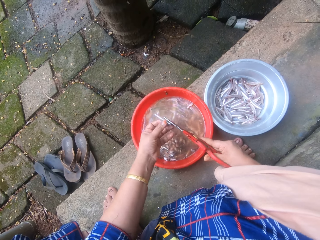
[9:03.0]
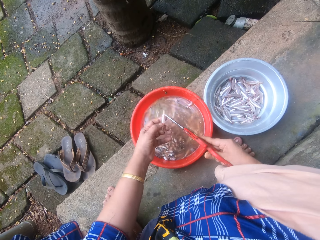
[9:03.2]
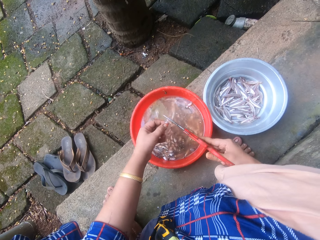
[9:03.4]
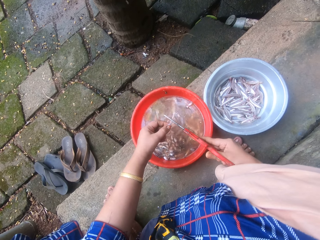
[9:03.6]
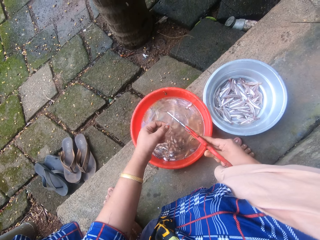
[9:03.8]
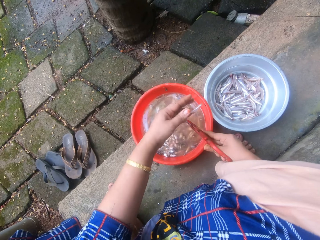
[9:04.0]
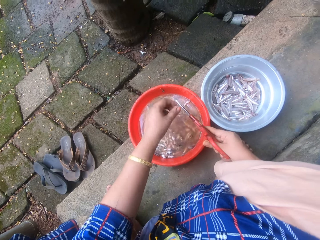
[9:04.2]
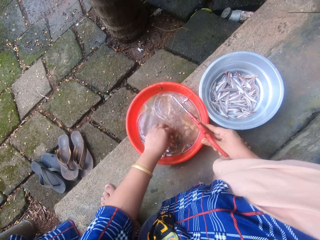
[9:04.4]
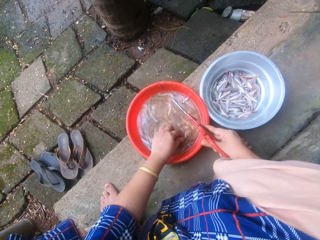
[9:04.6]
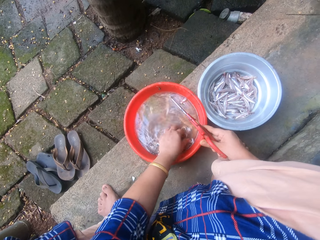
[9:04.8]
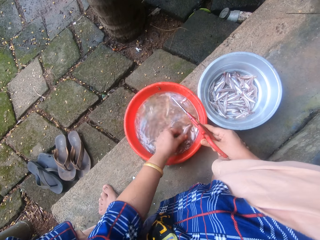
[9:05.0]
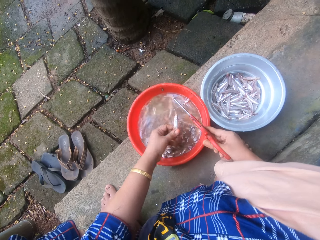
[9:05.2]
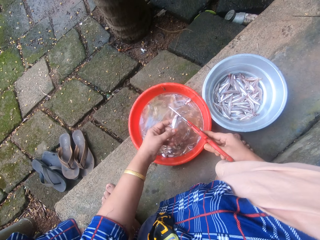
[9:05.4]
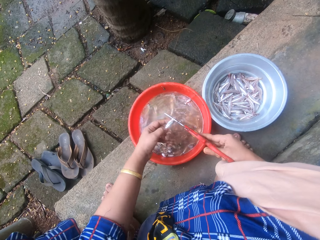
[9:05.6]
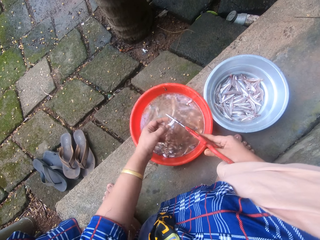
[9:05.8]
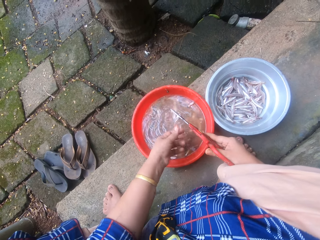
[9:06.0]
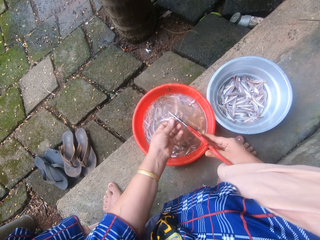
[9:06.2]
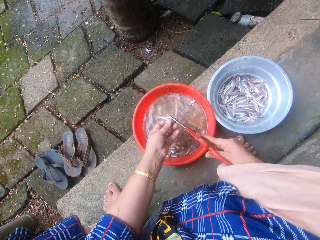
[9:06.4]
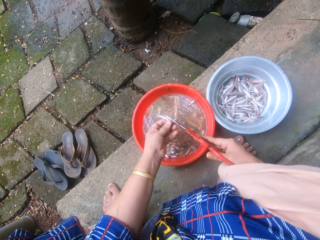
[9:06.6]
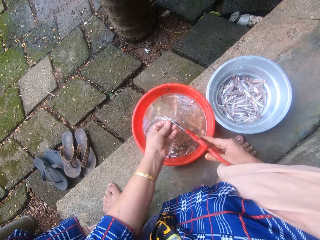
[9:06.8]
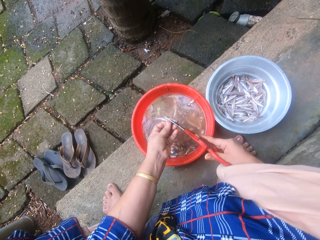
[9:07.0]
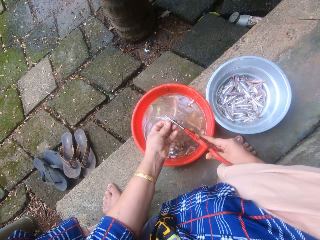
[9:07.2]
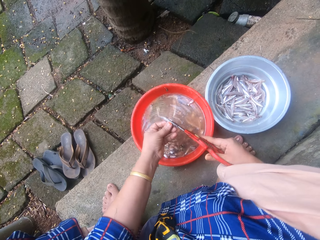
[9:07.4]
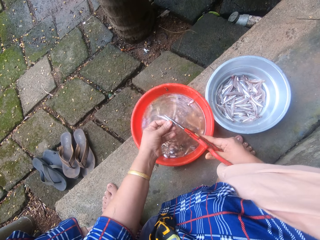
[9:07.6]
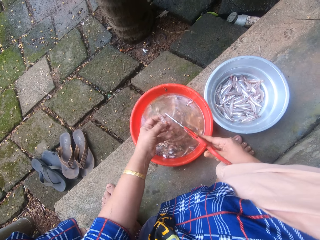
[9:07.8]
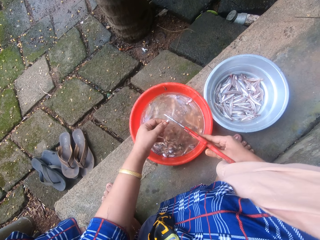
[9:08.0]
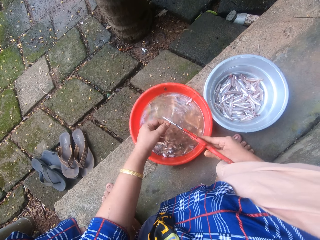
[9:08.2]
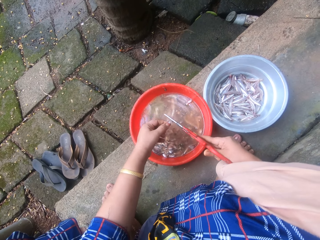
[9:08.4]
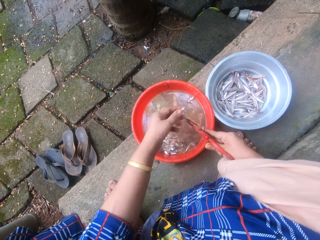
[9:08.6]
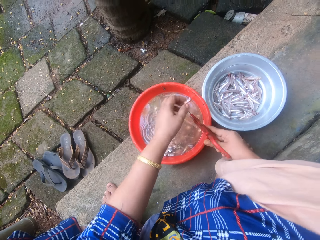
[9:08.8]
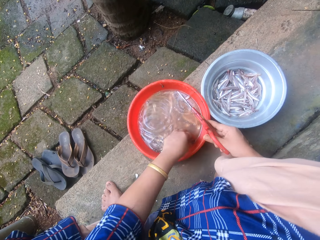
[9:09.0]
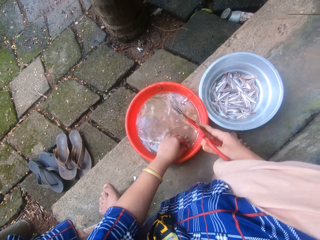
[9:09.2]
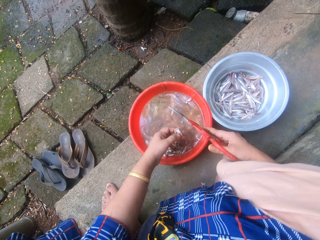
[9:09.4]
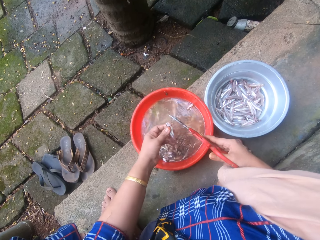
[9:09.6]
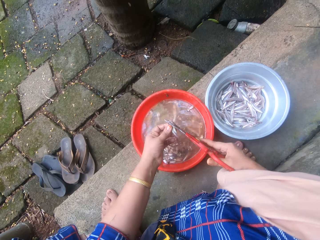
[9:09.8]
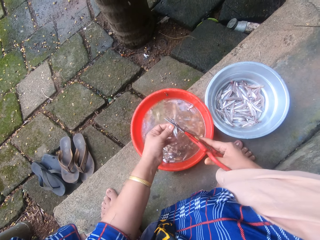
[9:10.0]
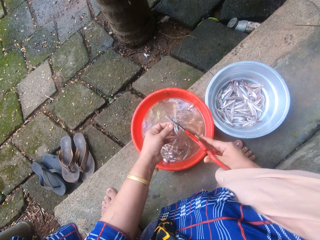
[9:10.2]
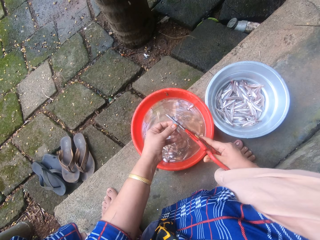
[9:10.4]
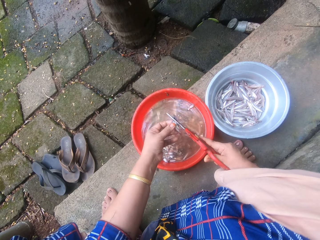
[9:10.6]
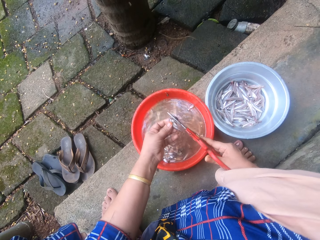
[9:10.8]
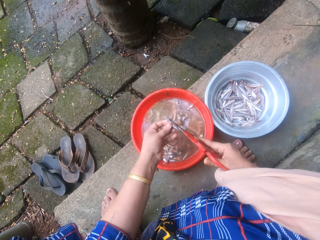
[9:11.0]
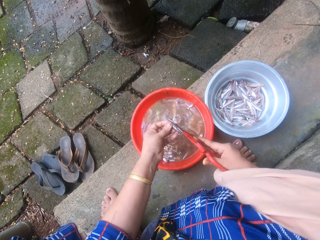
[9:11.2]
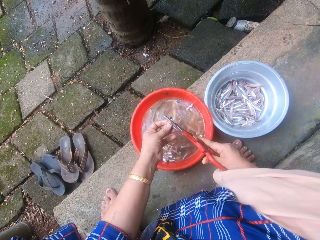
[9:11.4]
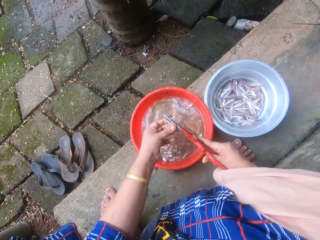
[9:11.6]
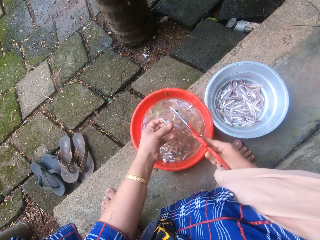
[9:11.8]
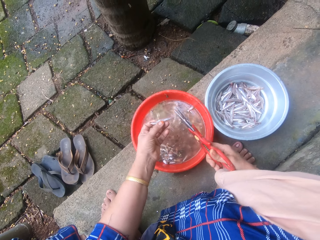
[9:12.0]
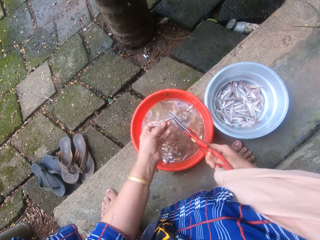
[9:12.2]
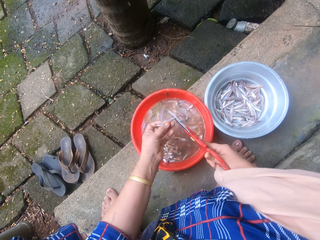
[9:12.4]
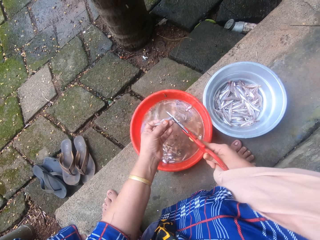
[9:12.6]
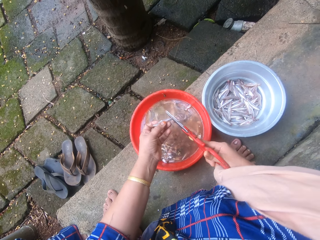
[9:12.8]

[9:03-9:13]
The camera wearer throws the sand eel into the metal bowl sieve. She picks a sand eel from the bowl of sand eels with her left hand. She trims the head and tail of the sand eel with the scissors. She throws the sand eel into the metal bowl sieve. She picks a sand eel from the bowl of sand eels with her left hand. She trims the head and tail of the sand eel with the scissors.

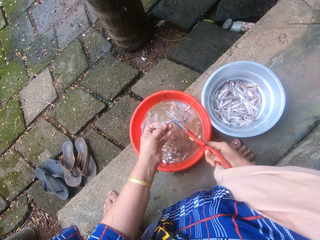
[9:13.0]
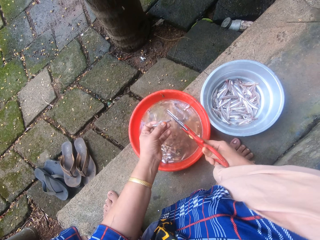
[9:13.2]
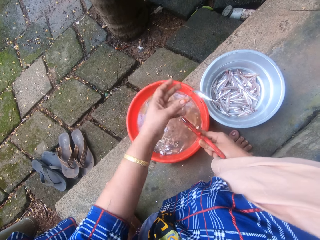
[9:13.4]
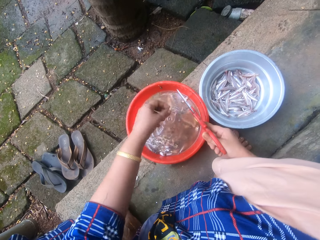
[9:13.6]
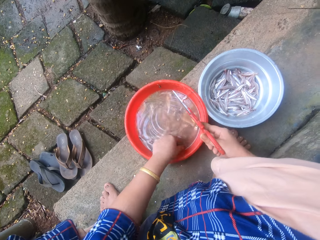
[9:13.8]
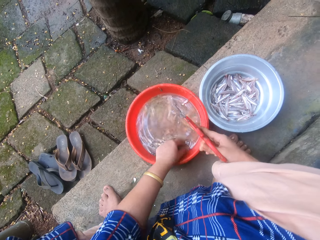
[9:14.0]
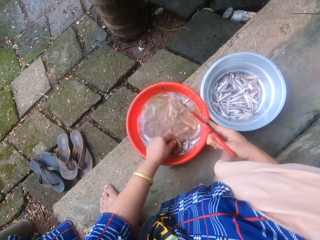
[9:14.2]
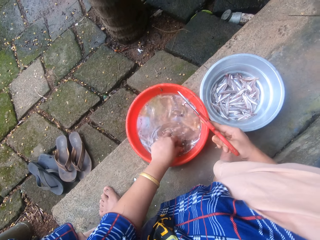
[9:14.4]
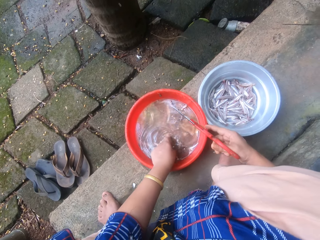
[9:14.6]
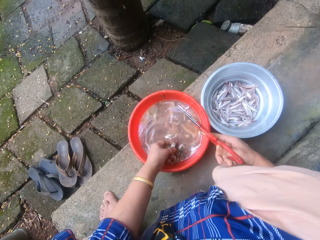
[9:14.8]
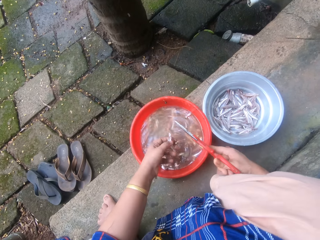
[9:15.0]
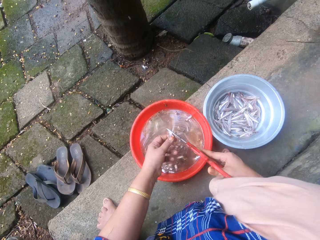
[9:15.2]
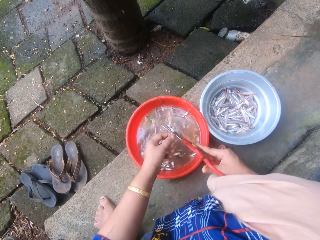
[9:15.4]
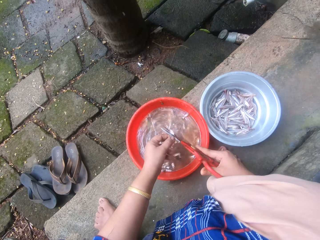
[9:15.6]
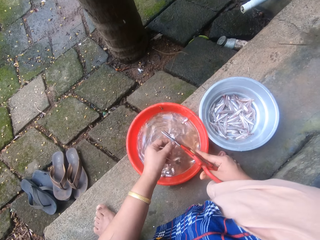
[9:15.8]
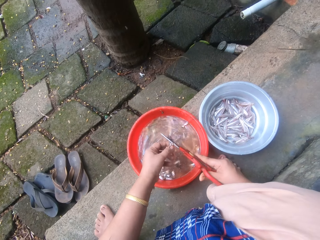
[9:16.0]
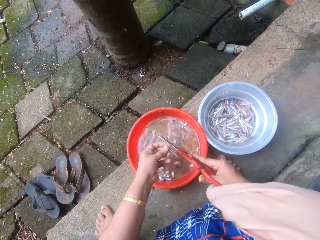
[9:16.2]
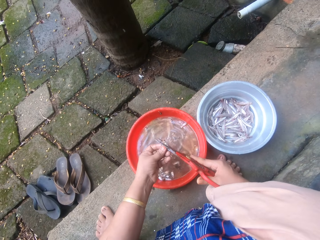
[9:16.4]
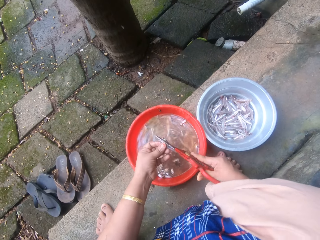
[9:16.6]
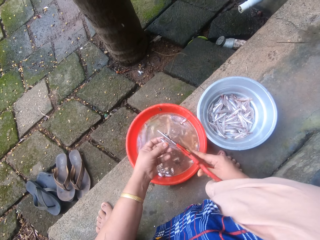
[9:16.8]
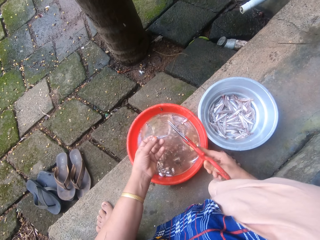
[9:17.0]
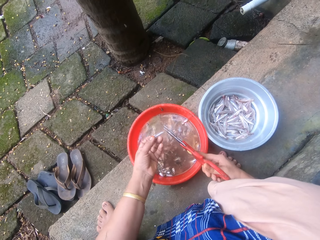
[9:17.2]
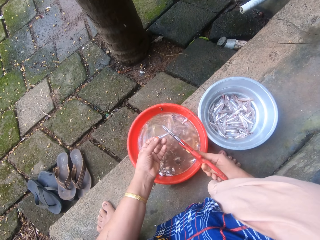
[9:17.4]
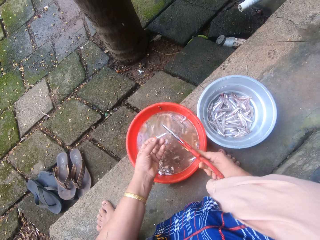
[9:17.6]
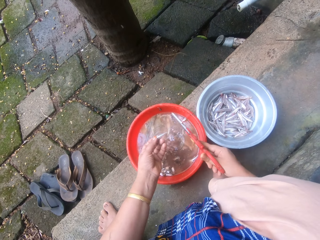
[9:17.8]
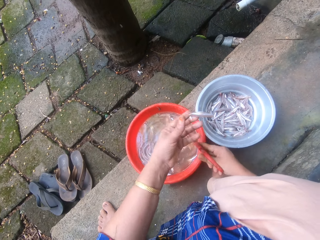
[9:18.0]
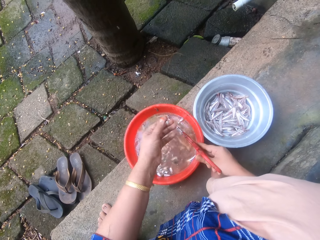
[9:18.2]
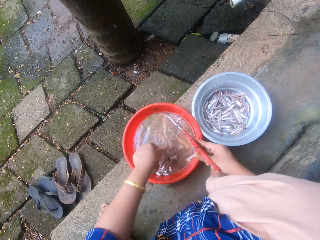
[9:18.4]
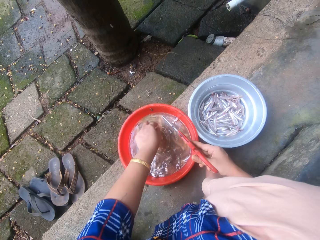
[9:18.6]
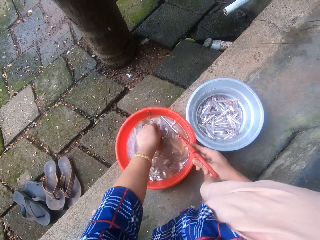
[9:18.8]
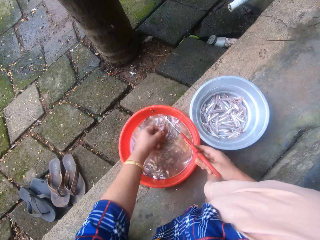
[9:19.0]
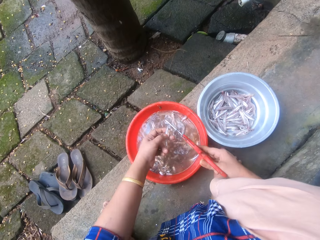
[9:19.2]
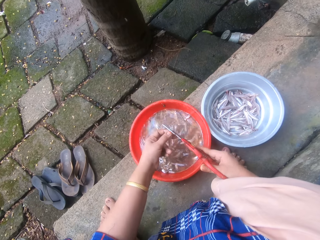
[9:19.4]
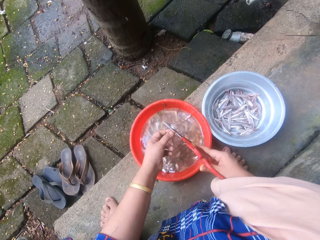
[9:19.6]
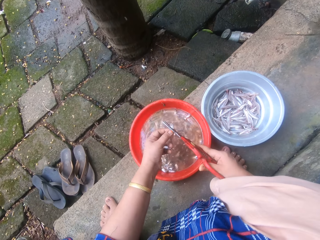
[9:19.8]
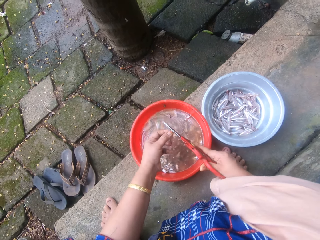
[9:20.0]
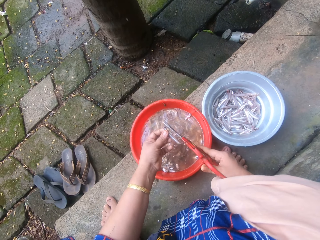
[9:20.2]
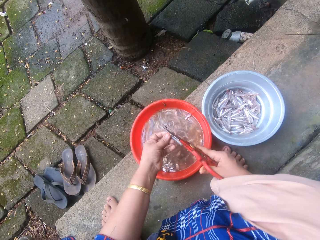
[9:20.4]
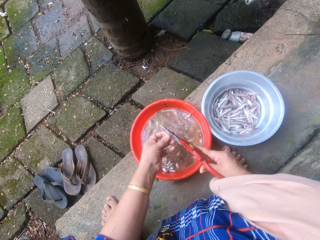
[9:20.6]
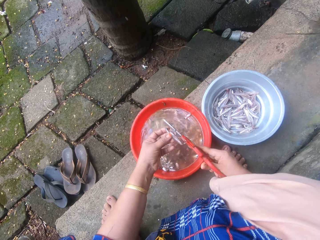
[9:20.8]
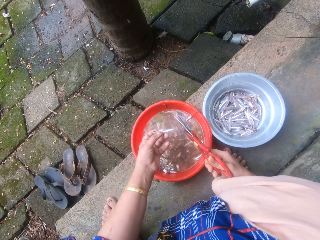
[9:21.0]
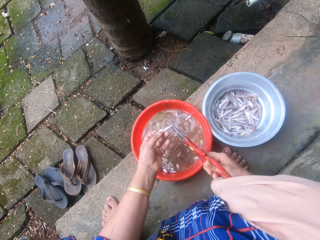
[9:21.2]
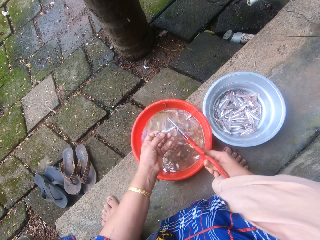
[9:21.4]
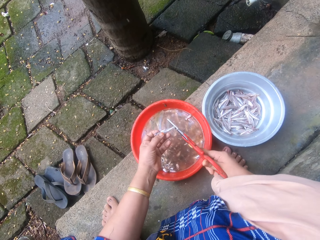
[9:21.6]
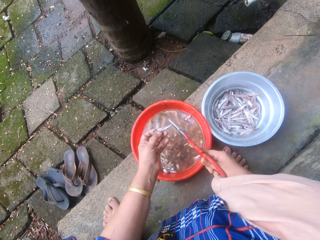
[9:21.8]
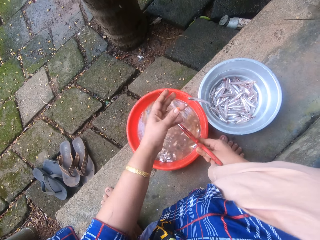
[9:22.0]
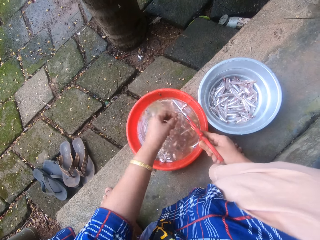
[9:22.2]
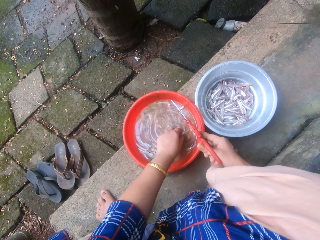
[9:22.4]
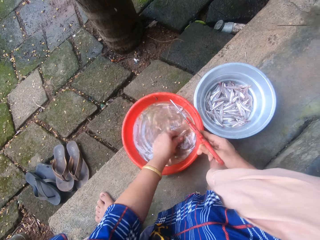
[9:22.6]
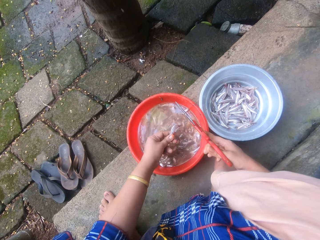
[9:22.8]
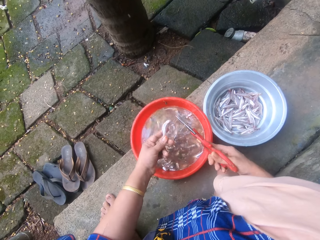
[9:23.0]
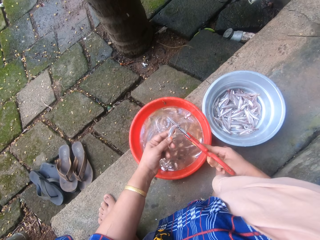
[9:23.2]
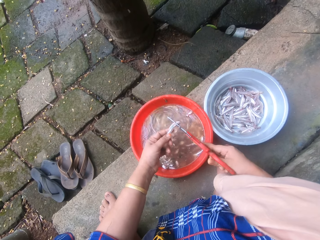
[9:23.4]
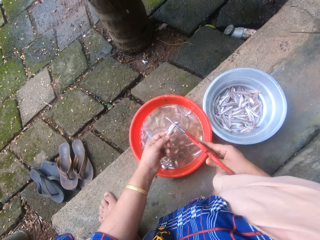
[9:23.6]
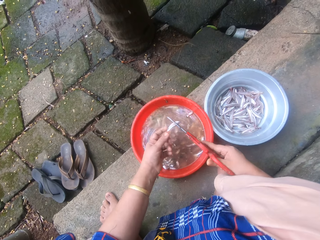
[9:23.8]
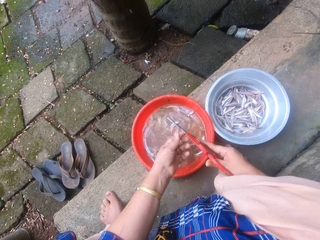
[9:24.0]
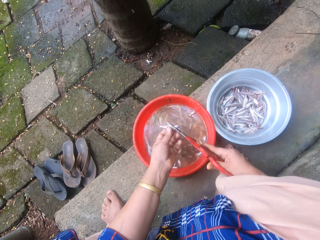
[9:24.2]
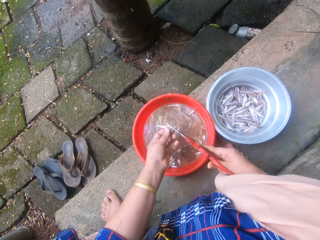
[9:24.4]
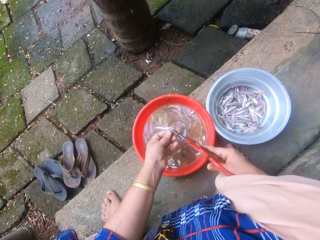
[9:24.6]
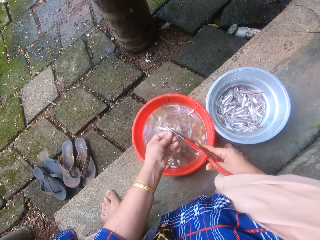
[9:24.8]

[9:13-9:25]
The camera wearer throws the sand eel into the metal bowl sieve. She picks a sand eel from the bowl of sand eels with her left hand. She trims the head and tail of the sand eel with the scissors. She throws the sand eel into the metal bowl sieve. She picks a sand eel from the bowl of sand eels with her left hand. She trims the head and tail of the sand eel with the scissors. She throws the sand eel into the metal bowl sieve. She picks a sand eel from the bowl of sand eels with her left hand. She trims the head and tail of the sand eel with the scissors.
